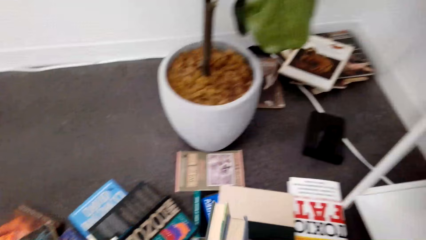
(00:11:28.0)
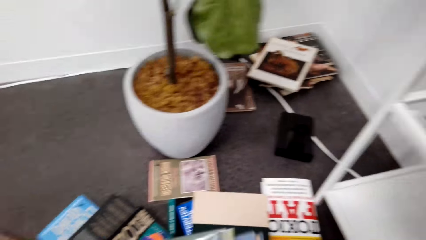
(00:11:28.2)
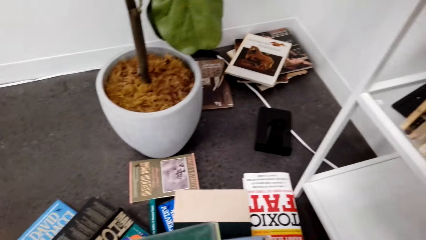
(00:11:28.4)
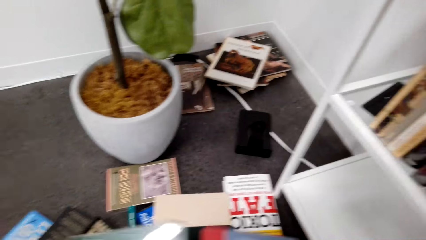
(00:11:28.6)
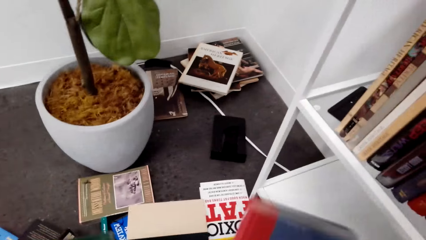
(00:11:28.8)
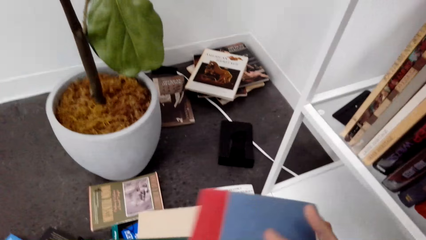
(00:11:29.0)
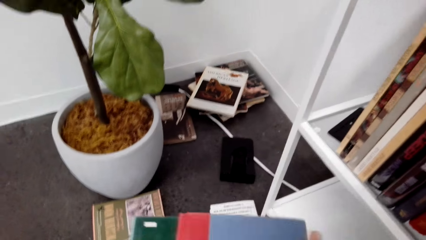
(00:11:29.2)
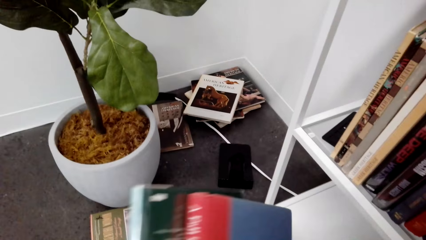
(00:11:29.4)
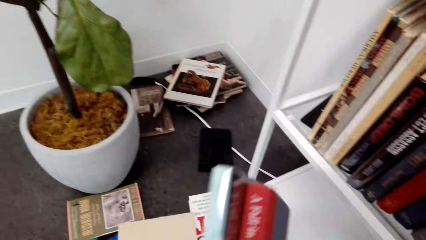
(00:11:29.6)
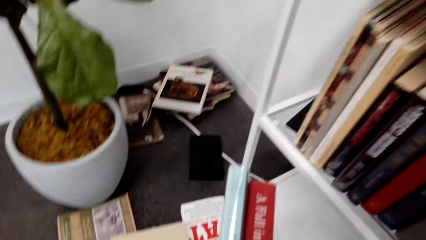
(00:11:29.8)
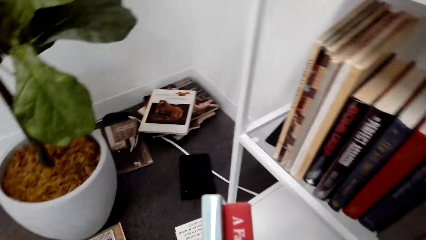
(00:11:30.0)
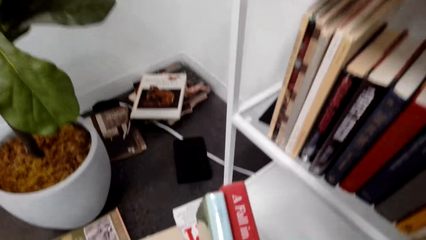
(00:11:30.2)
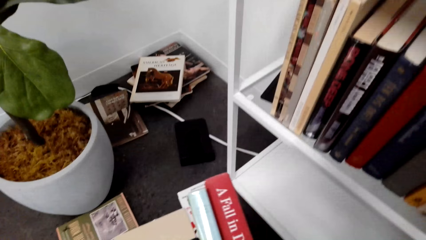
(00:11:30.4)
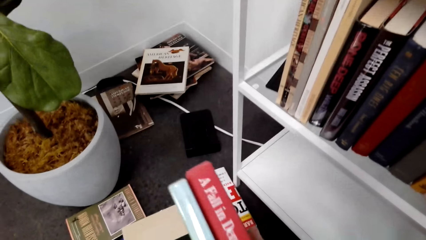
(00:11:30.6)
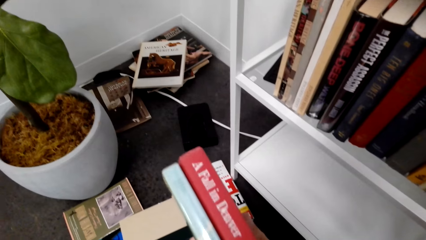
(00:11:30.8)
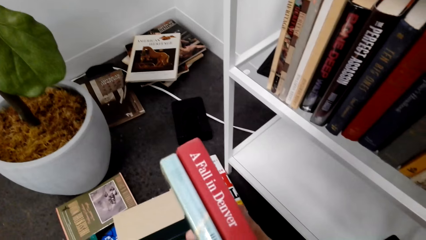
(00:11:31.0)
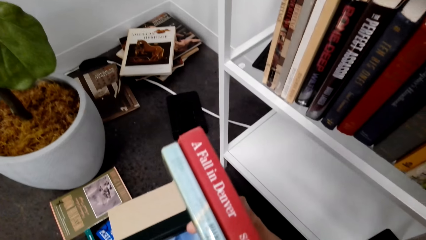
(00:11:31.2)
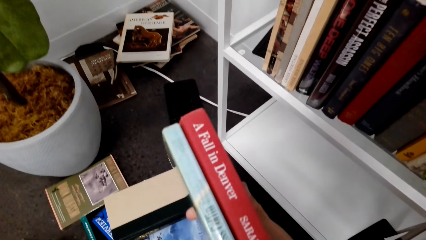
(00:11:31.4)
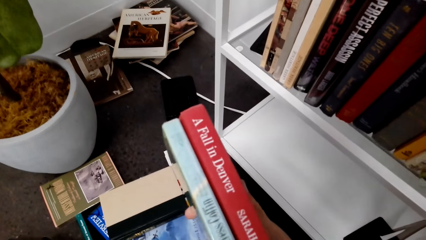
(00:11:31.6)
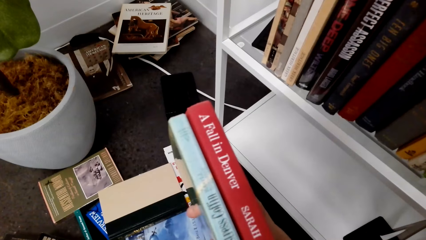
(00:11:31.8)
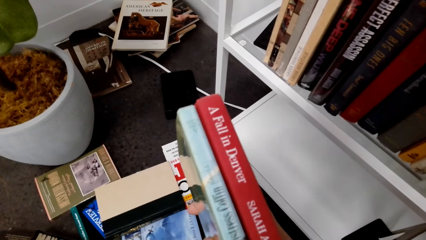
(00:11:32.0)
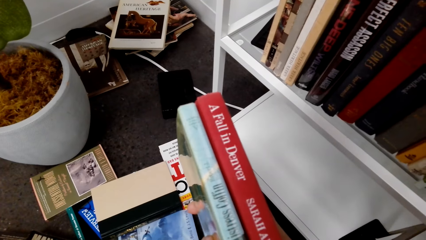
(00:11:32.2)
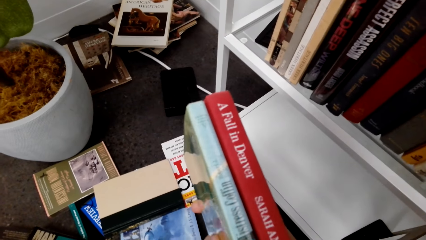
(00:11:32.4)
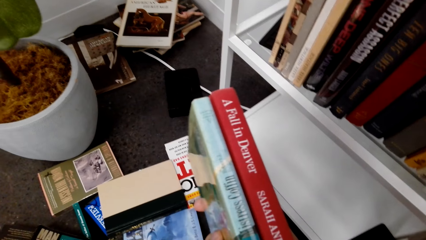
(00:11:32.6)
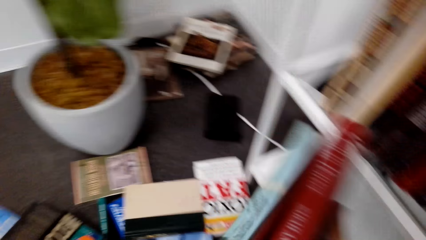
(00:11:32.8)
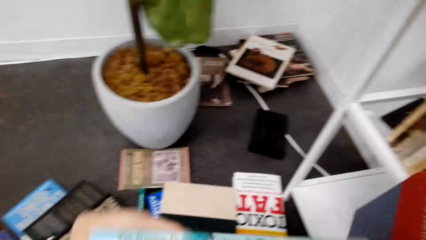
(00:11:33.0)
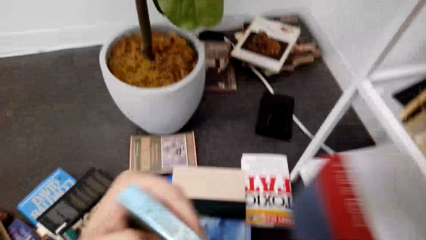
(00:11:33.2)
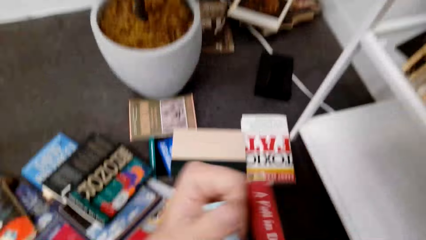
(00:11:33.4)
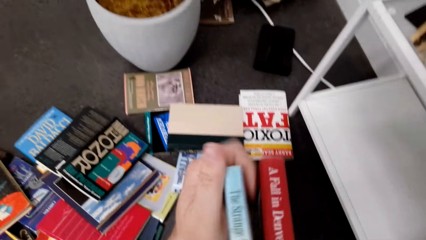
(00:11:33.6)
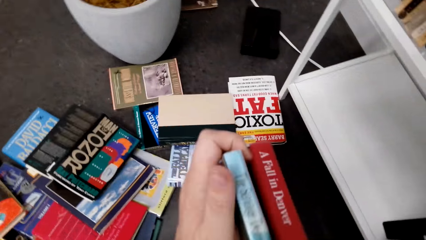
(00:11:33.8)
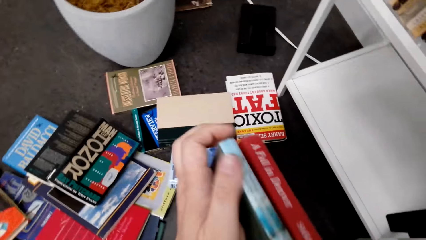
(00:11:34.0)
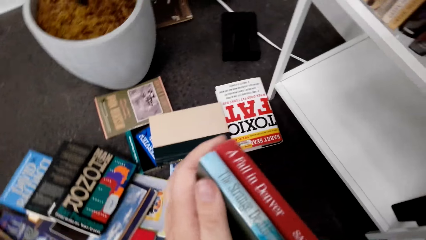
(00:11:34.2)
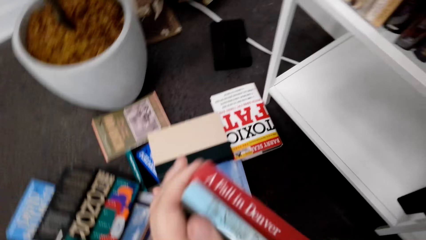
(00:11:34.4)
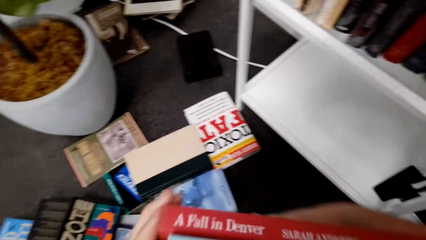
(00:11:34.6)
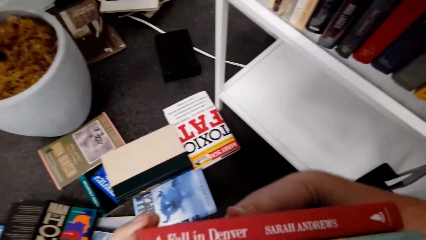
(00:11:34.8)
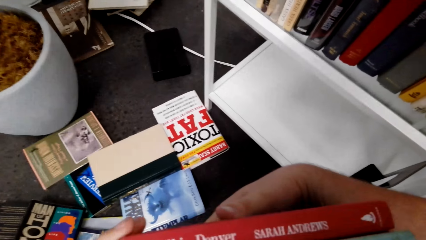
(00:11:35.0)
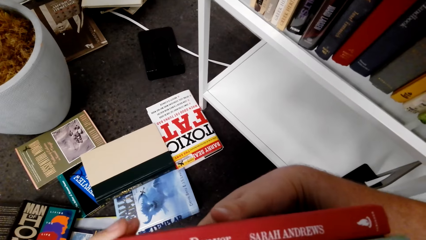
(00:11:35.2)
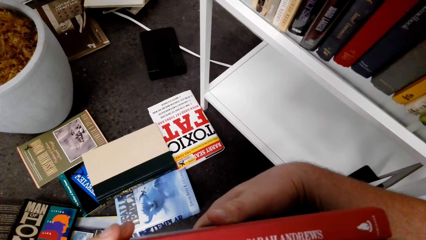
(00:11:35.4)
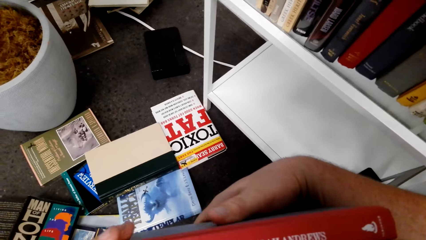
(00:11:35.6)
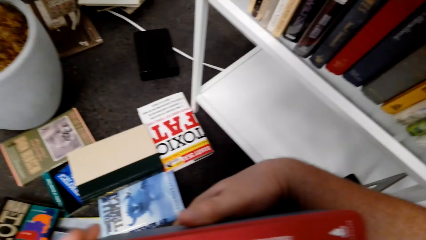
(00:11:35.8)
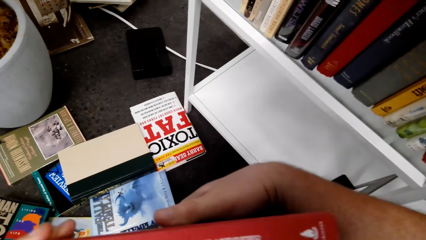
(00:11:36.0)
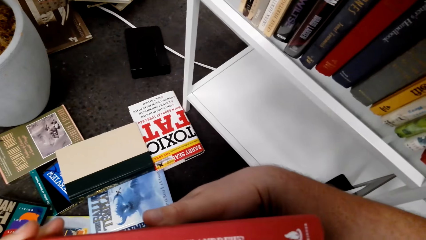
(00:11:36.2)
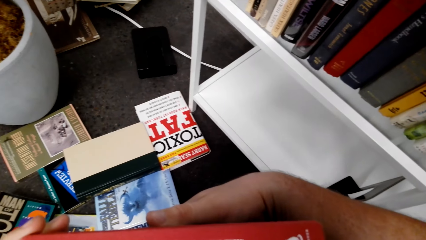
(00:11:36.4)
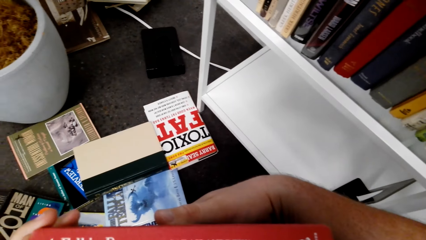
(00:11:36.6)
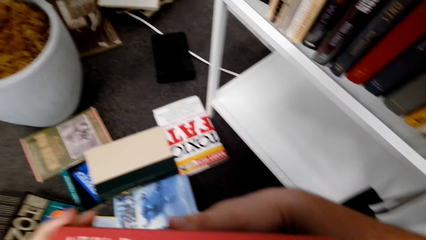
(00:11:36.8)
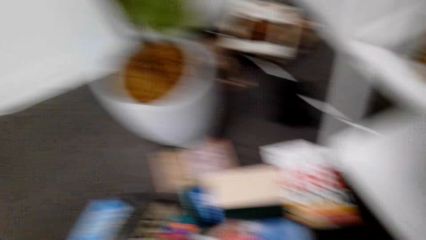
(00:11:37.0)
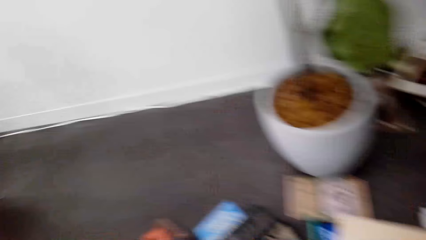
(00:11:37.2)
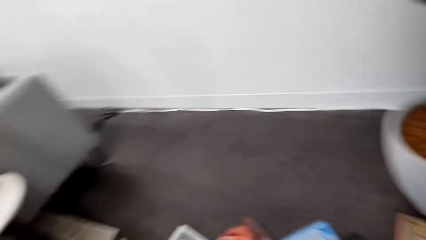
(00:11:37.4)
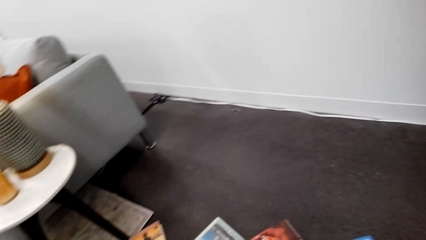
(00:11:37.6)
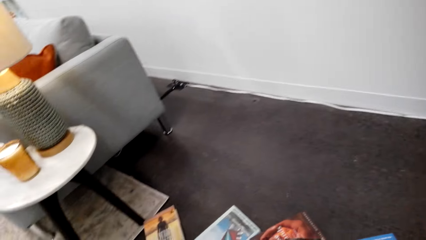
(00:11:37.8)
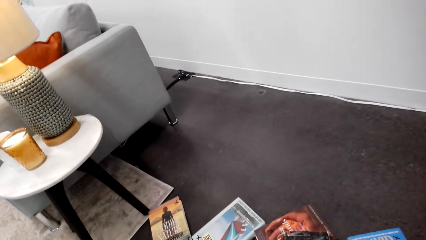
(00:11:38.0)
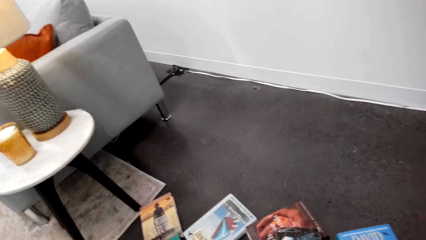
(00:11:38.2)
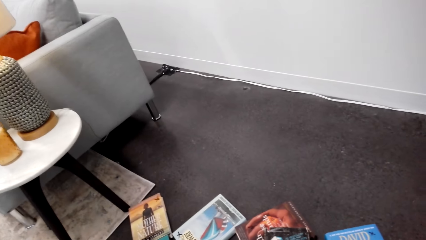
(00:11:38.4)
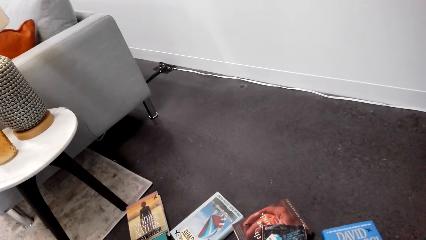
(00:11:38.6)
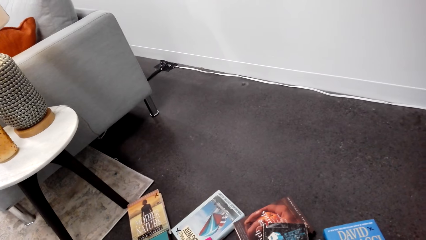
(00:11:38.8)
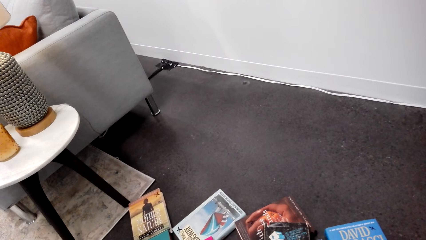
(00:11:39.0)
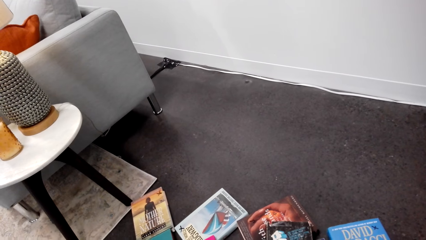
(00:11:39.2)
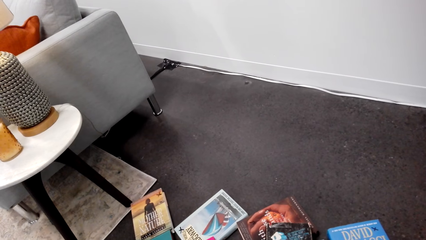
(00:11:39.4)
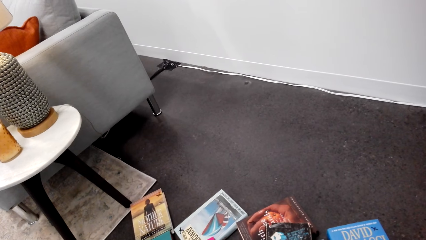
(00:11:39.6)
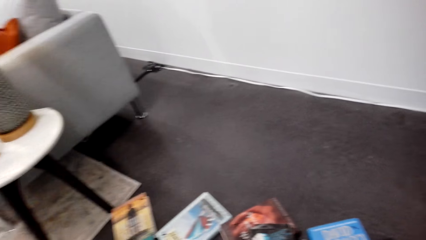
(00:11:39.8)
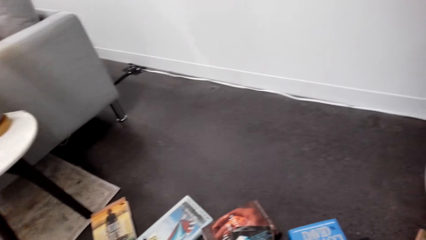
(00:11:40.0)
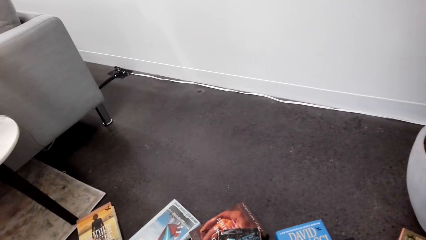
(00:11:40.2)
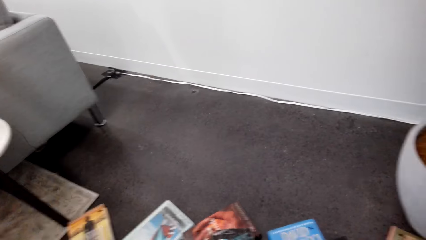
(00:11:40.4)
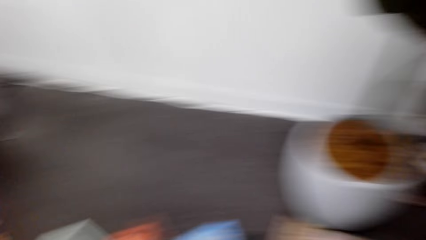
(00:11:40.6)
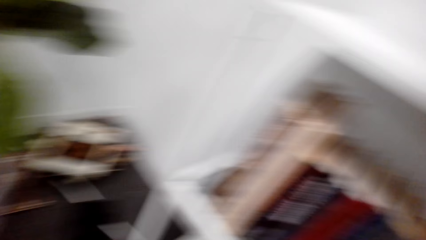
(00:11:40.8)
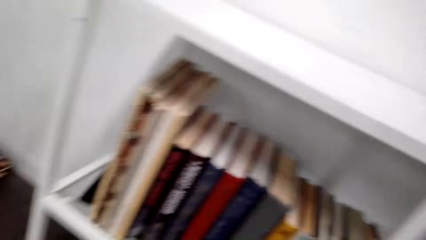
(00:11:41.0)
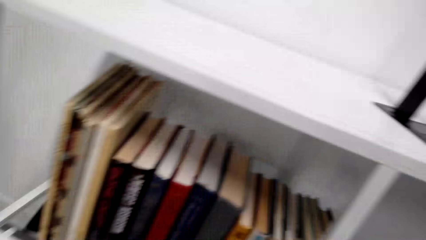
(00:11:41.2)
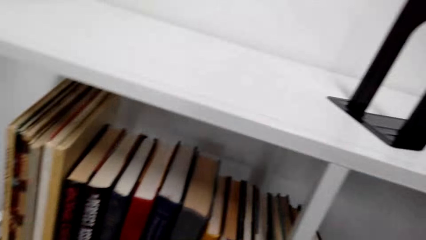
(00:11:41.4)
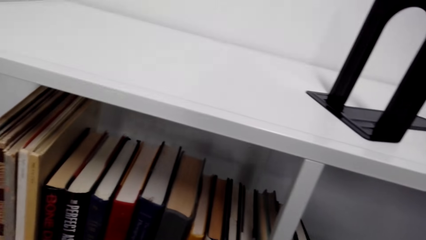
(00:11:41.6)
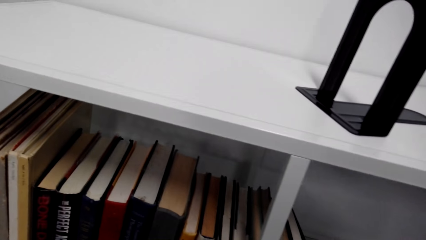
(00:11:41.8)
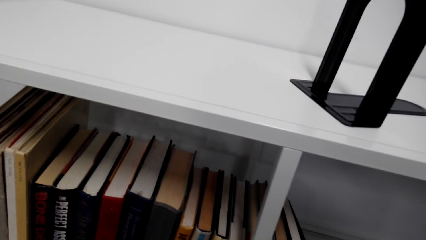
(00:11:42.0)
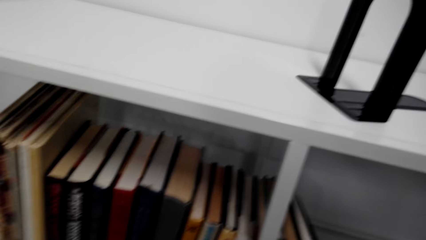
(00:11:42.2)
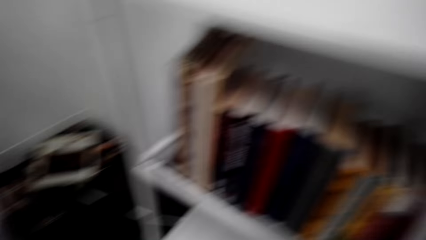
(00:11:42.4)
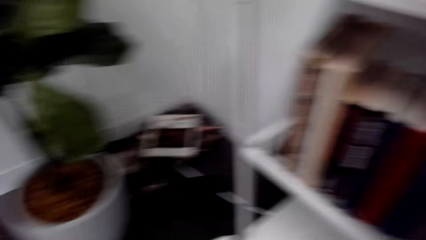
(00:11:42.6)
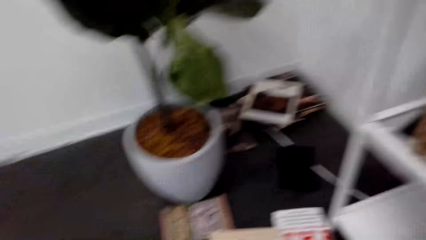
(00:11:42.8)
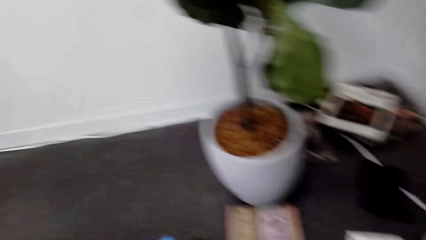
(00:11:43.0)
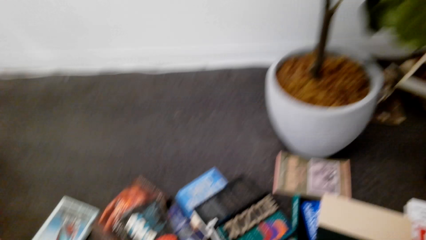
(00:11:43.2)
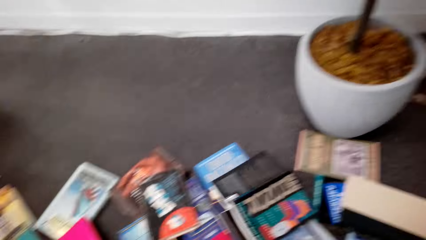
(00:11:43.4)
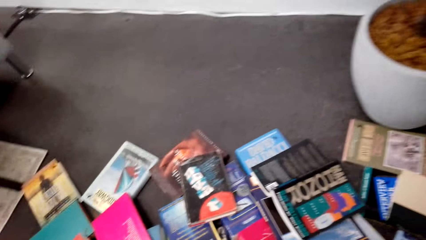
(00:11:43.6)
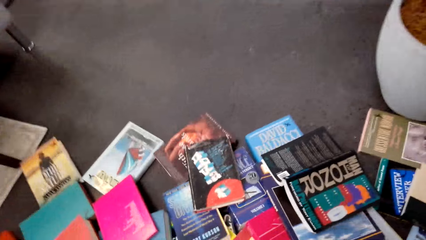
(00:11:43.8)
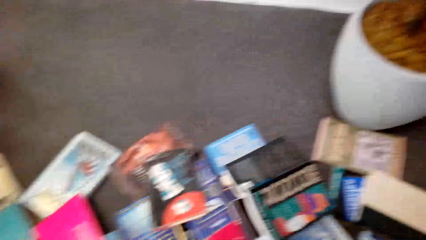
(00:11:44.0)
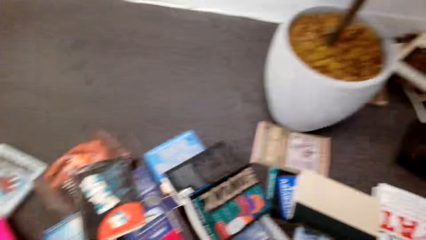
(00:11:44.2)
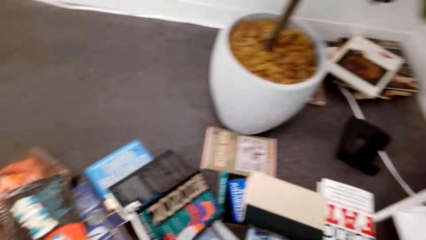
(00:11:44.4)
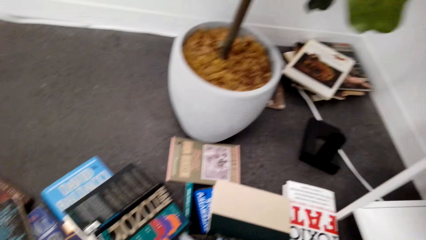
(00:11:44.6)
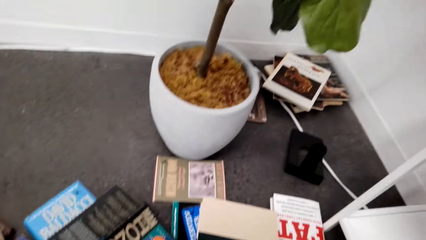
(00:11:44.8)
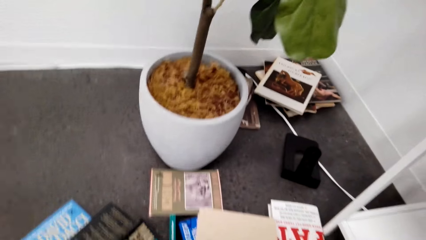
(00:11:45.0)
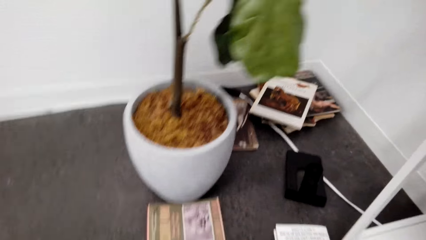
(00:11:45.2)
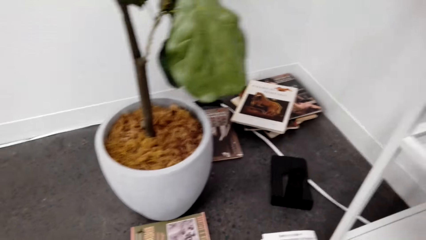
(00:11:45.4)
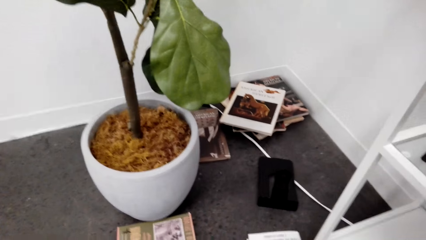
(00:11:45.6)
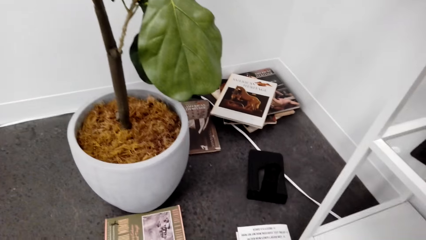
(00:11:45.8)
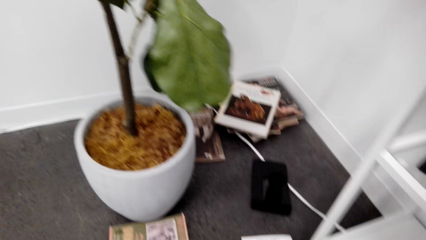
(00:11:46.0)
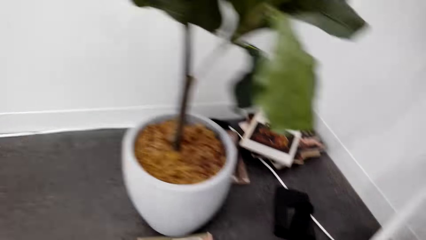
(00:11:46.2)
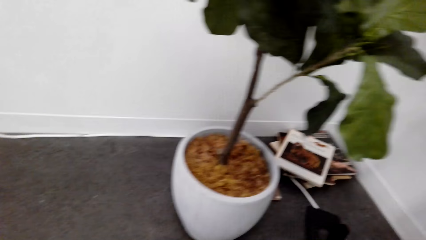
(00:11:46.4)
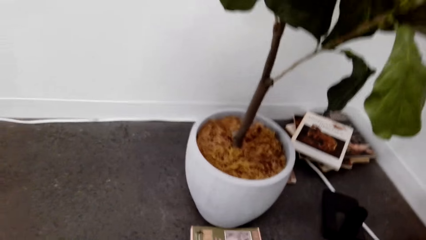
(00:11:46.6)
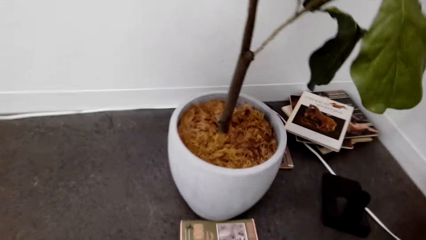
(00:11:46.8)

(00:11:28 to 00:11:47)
The camera wearer picks the books. They hold the books. They look at the books in the hands. They turn the books. They look at the books in the hands. They look at the floor. They look at the books on the shelf. They look at the books on the floor.
